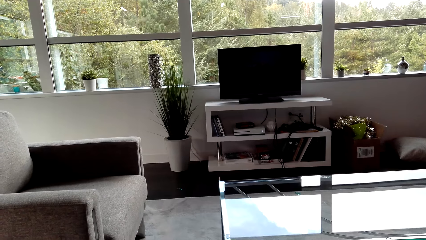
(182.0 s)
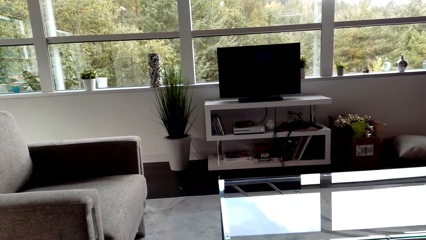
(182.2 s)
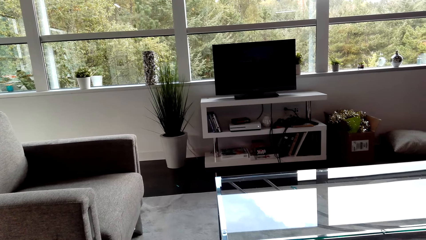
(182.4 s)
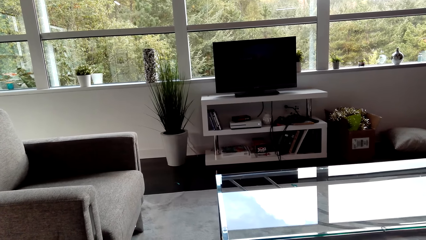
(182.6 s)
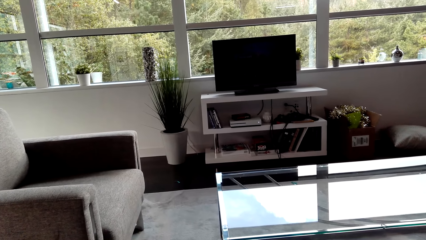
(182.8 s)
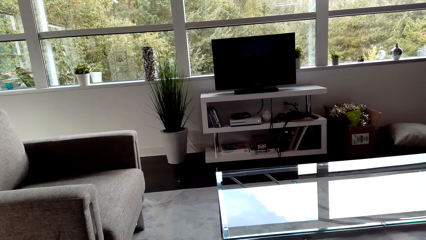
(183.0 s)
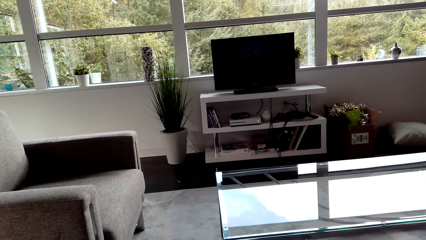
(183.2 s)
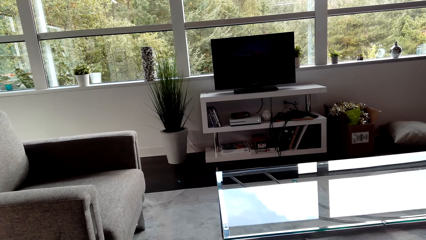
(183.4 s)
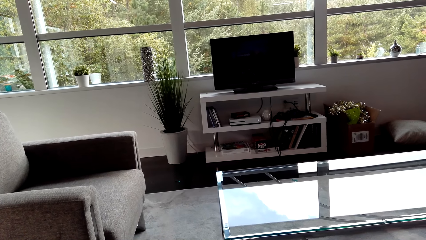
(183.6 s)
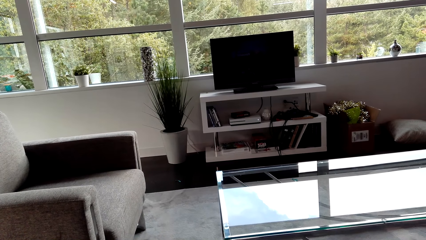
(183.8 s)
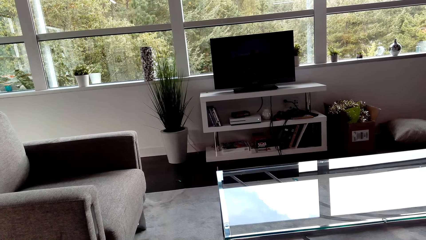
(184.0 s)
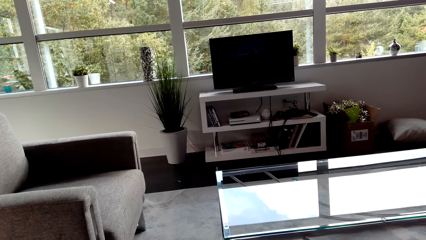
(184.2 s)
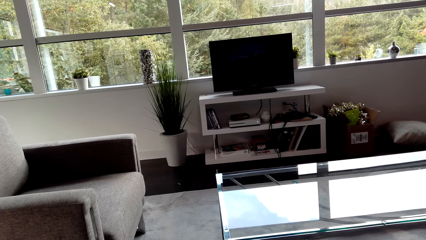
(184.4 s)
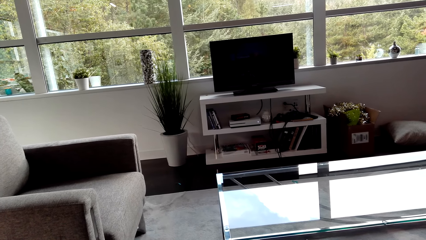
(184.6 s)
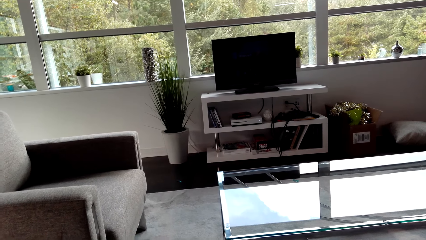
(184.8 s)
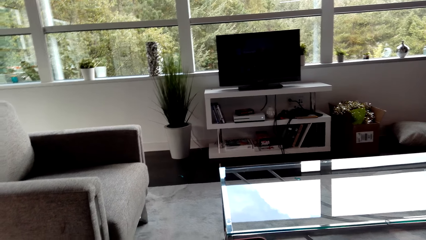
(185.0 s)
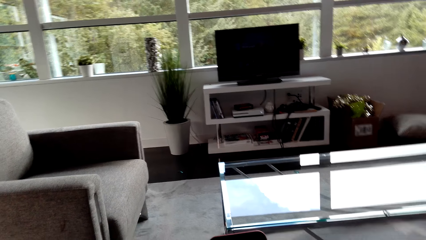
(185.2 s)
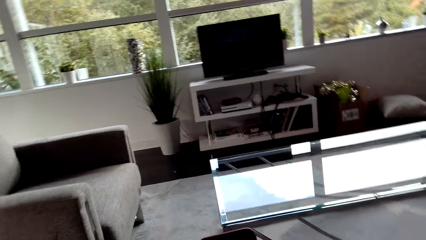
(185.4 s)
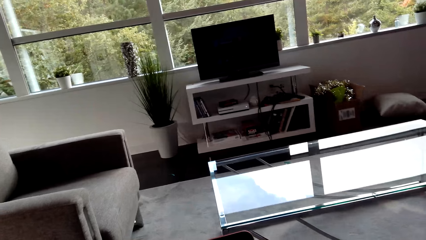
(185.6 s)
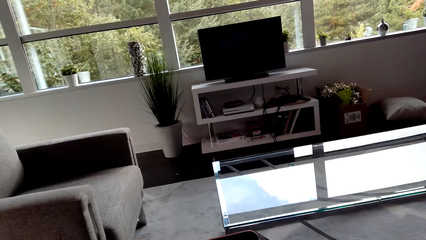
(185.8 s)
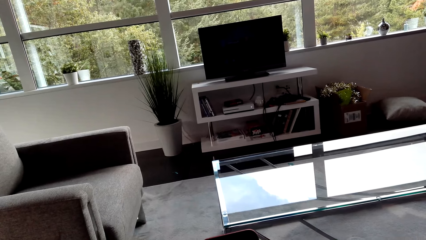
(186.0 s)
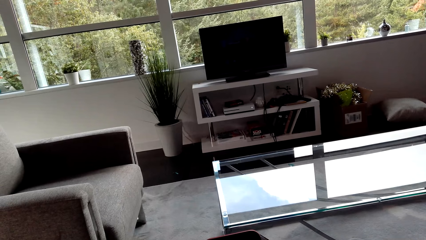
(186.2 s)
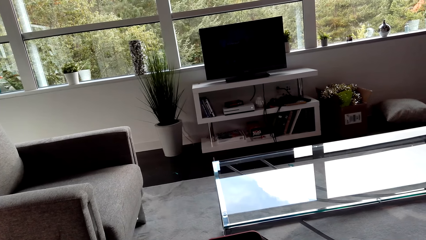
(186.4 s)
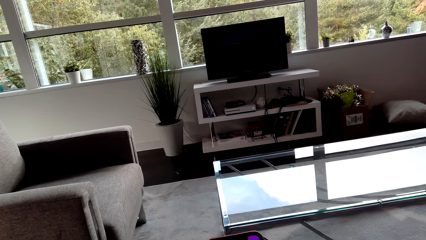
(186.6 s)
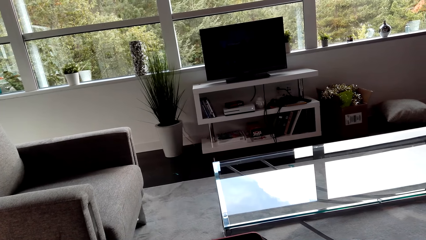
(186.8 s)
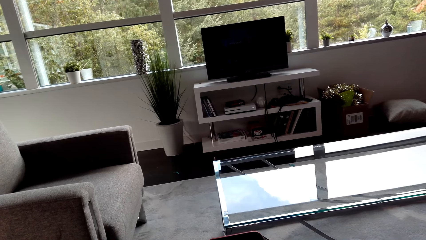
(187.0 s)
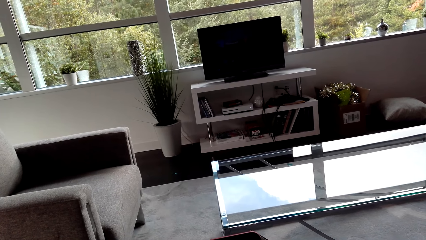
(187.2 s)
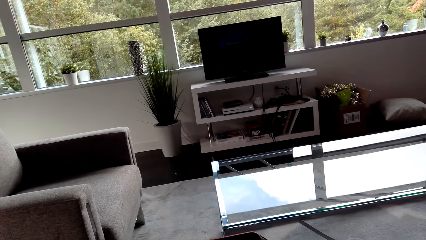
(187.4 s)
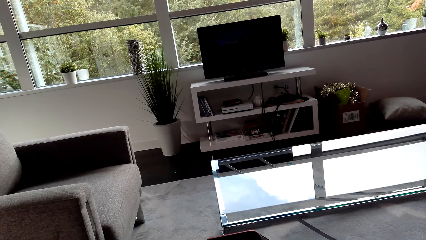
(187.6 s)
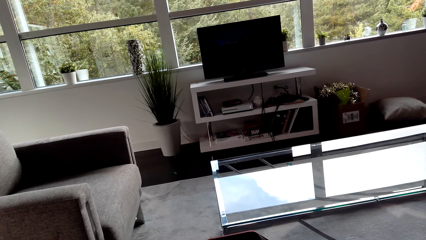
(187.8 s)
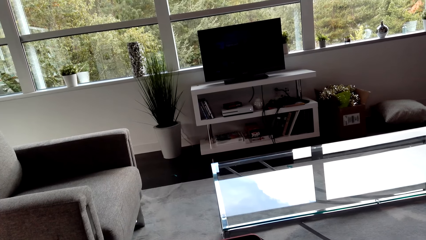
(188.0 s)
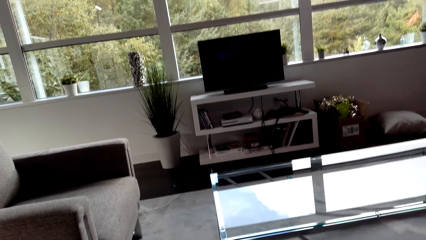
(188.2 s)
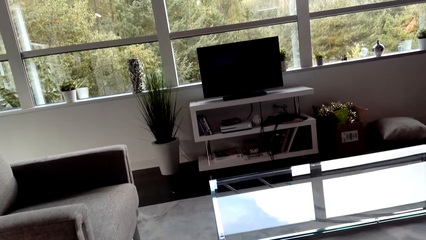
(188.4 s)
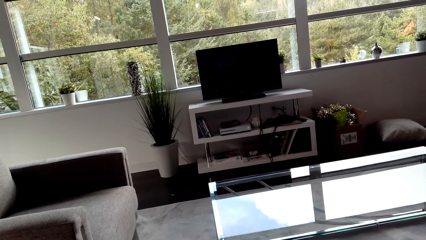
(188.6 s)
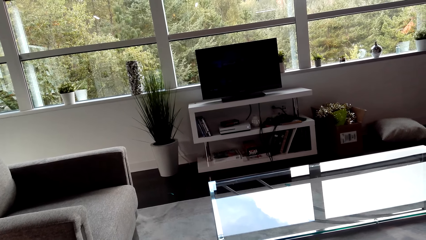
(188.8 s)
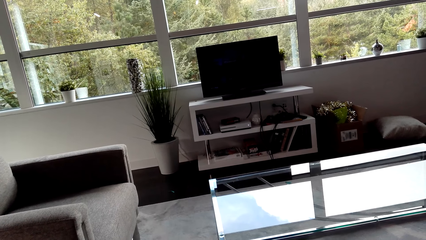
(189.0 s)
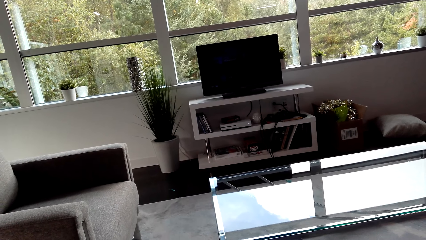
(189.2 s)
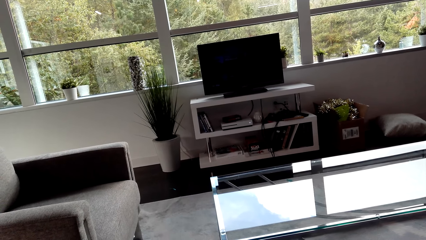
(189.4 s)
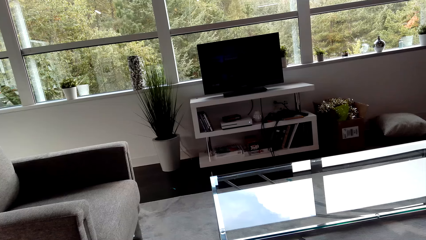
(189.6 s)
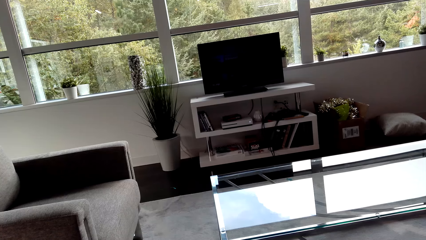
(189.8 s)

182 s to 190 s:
The camera wearer watches the background.

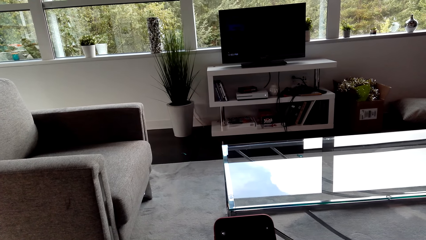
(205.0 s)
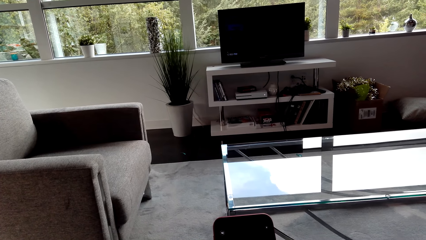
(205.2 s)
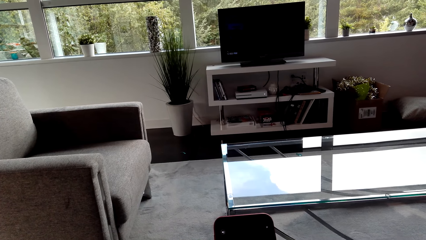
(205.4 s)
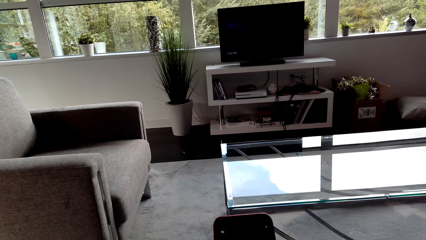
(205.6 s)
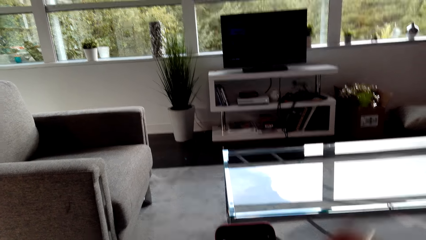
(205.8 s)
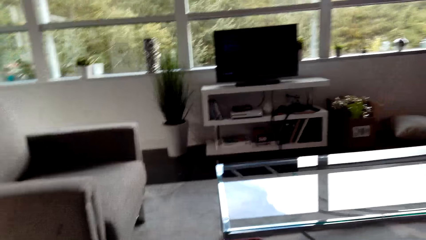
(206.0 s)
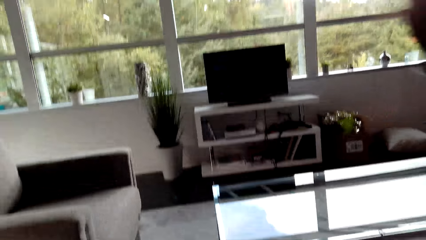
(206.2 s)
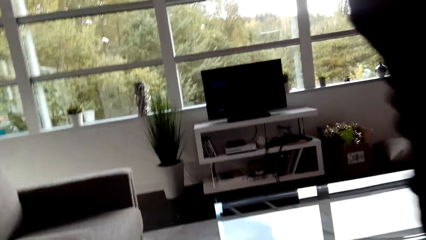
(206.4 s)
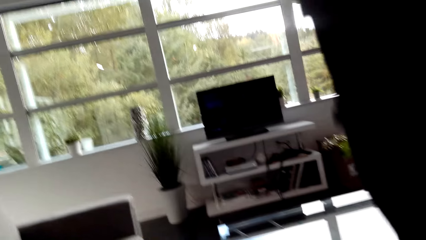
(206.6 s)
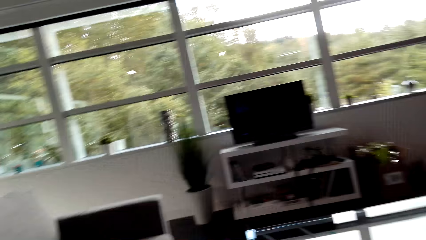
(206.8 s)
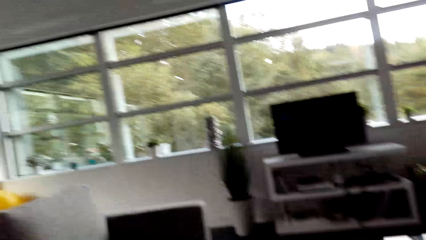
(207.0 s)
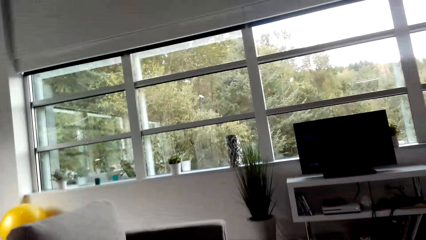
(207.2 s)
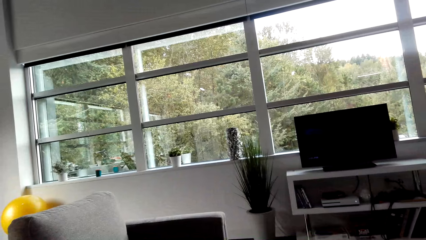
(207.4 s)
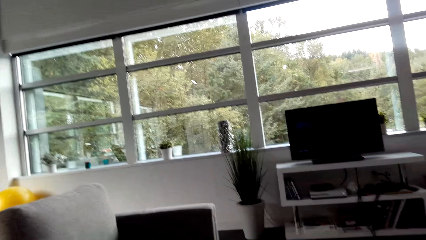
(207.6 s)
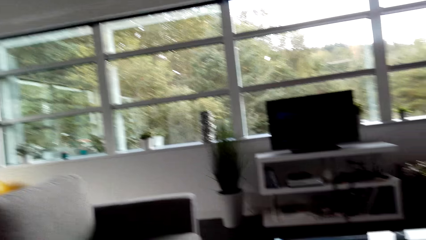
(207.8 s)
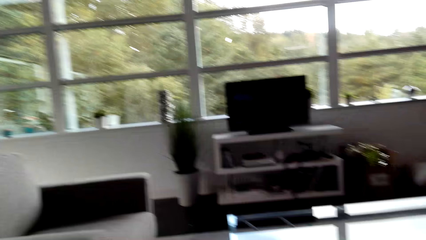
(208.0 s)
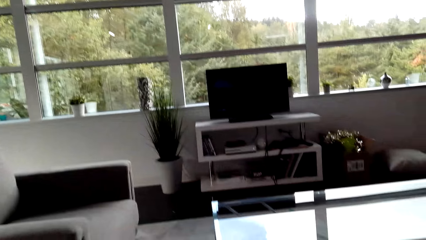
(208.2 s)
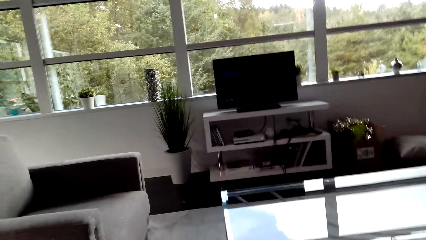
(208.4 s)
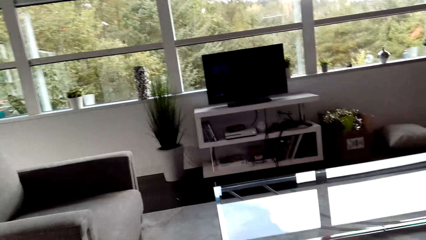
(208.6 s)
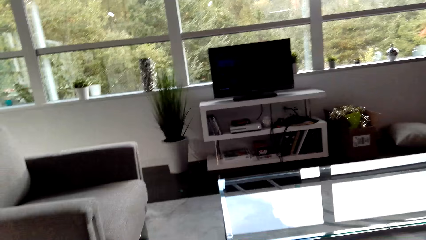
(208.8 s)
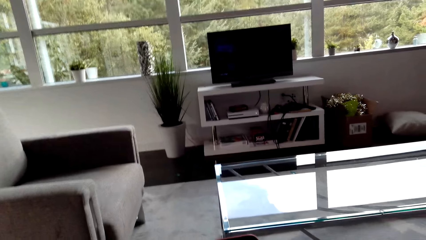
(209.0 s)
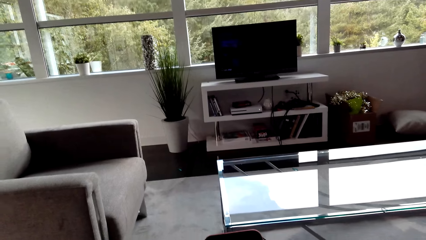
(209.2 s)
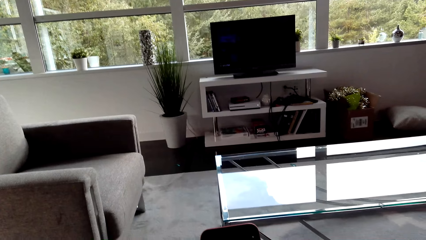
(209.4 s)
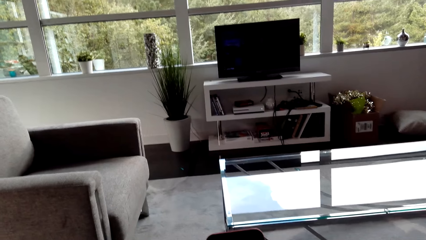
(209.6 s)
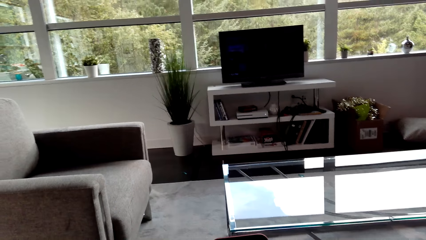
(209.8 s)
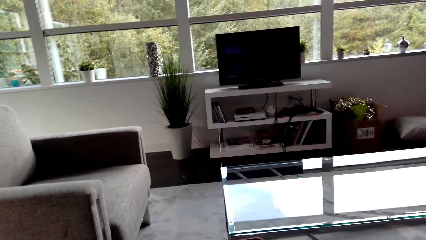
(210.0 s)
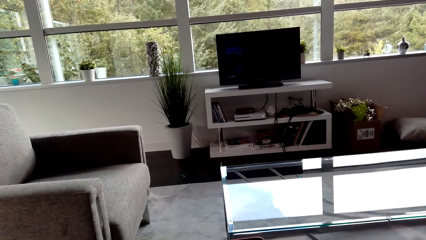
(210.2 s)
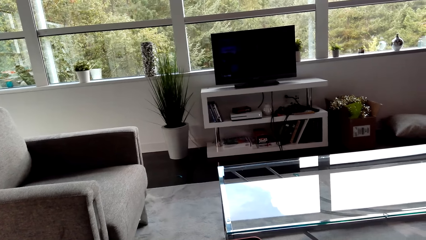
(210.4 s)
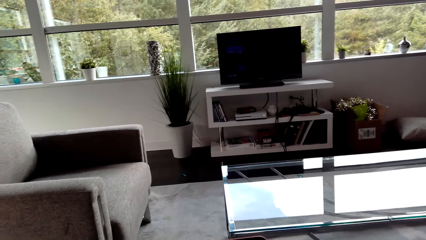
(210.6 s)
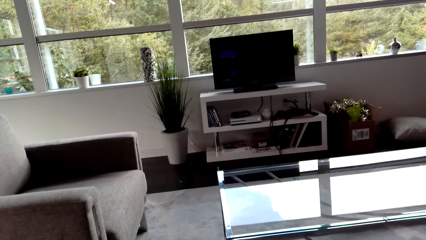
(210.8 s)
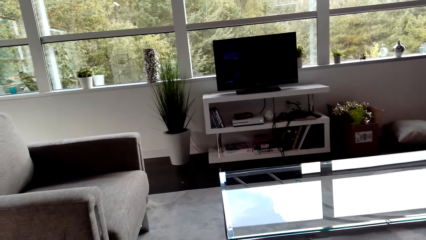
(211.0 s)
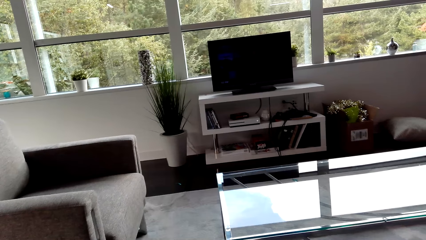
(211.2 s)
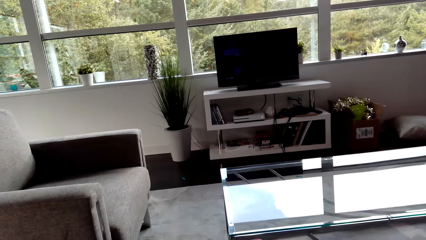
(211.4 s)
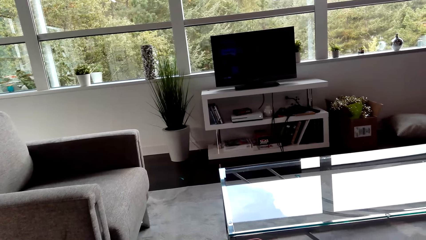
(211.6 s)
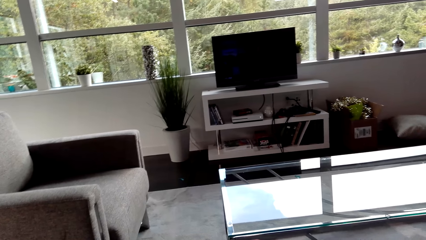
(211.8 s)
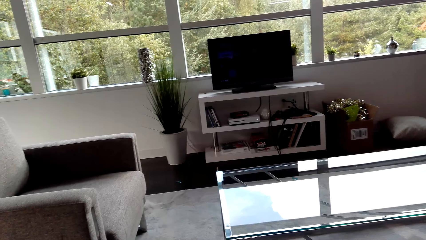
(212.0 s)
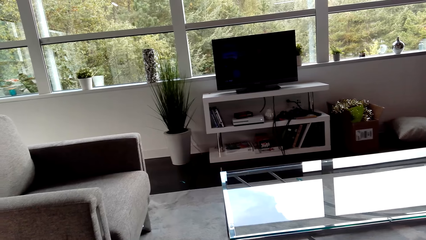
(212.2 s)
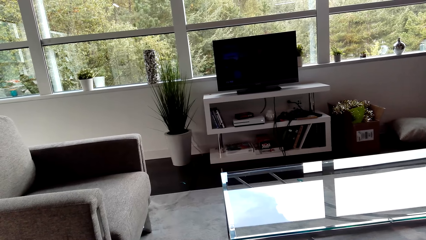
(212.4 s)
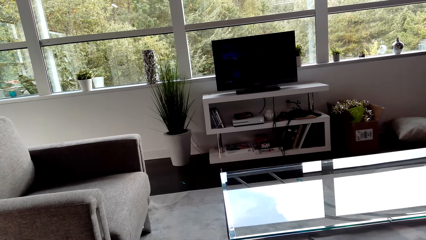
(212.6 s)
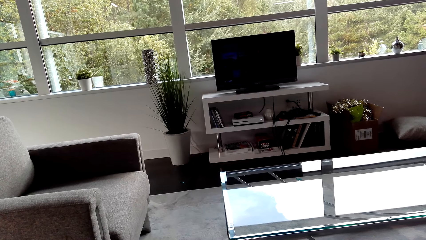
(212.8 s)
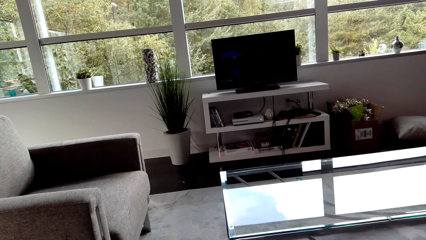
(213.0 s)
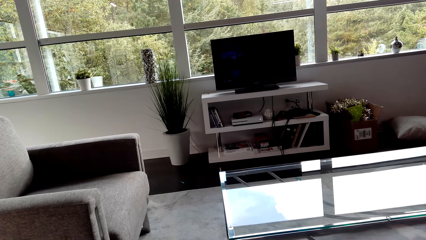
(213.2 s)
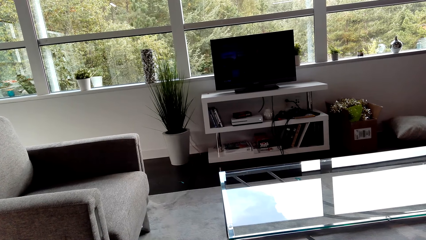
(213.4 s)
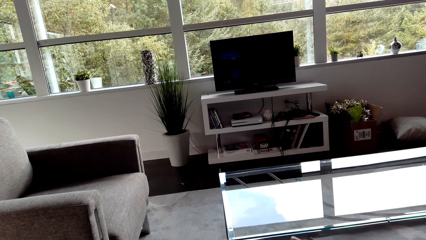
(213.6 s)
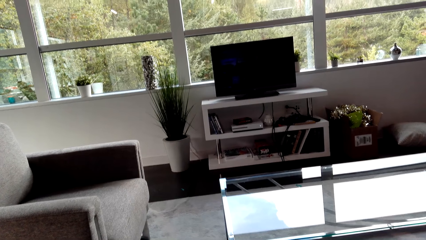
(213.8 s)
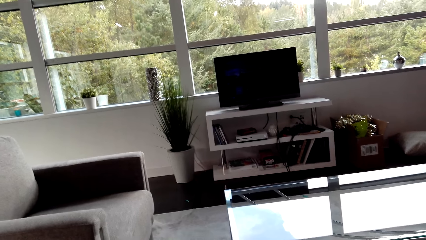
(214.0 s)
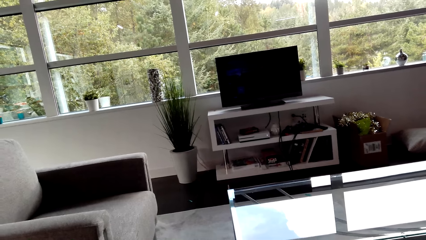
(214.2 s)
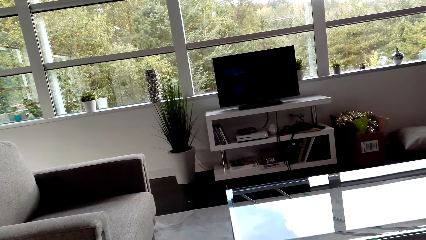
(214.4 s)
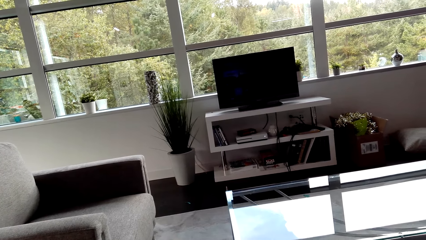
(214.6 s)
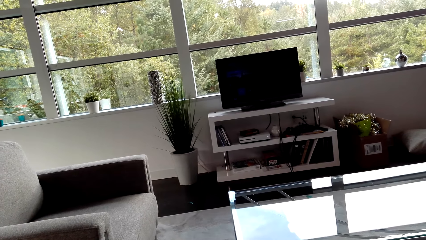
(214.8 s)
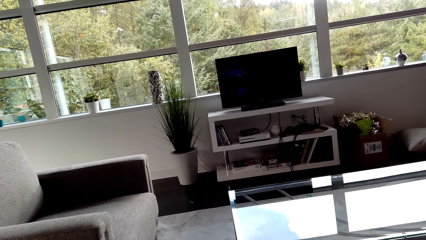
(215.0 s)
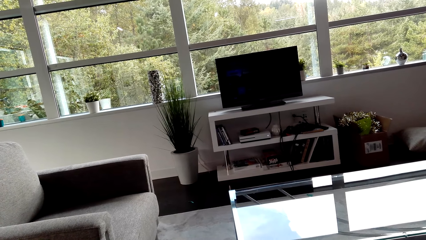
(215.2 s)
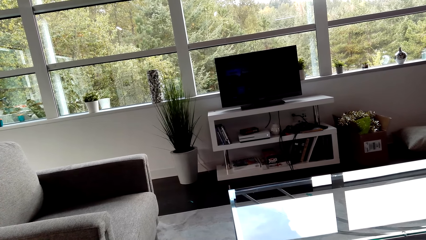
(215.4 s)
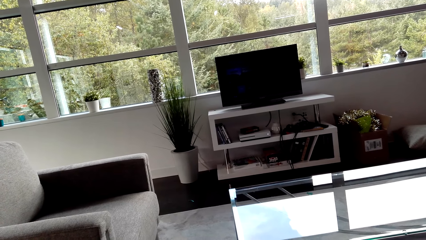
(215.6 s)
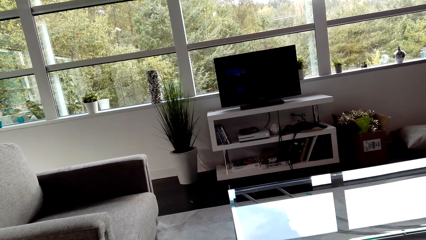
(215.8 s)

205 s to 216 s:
The camera wearer raises a hand up.
